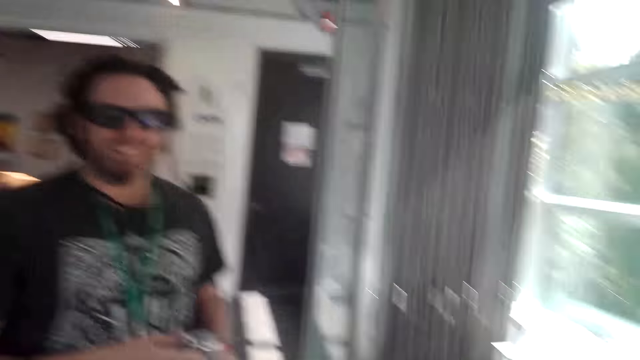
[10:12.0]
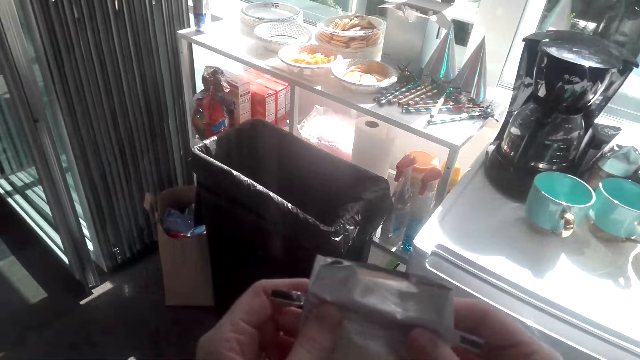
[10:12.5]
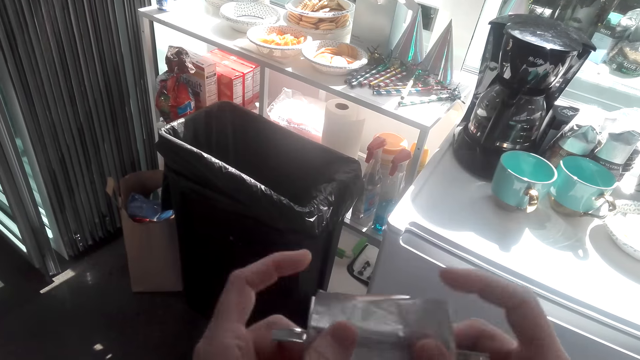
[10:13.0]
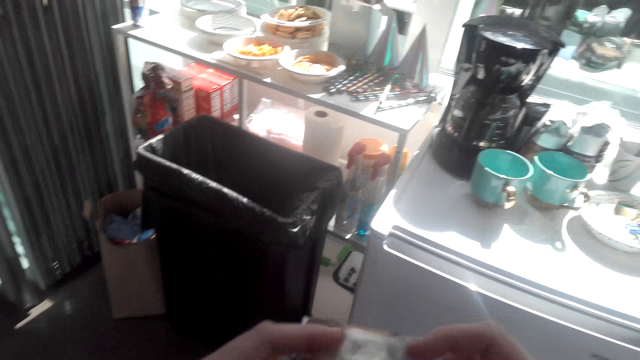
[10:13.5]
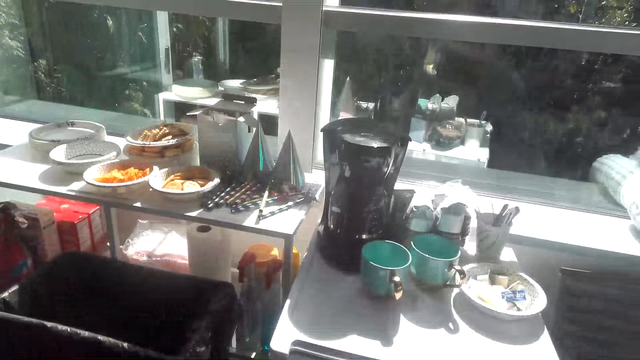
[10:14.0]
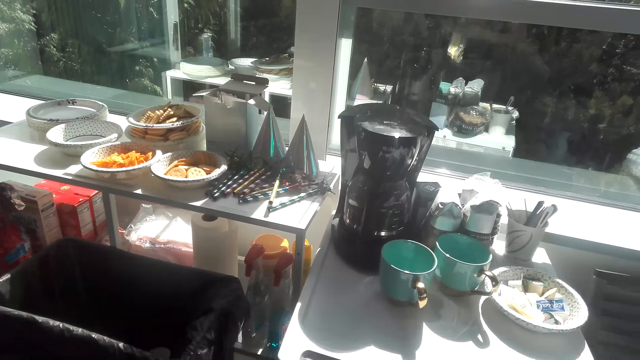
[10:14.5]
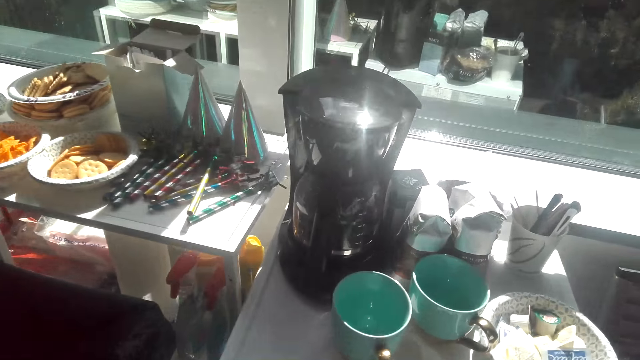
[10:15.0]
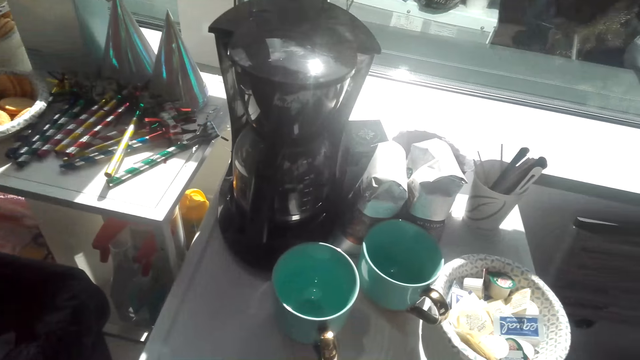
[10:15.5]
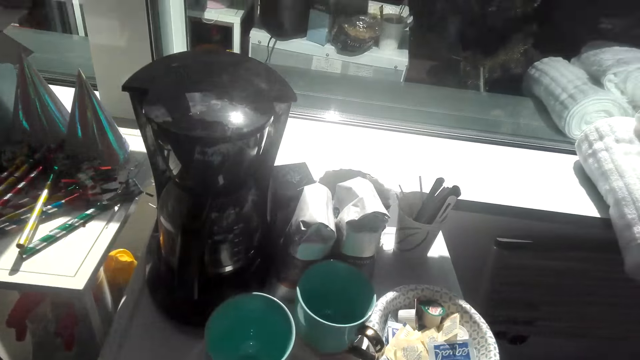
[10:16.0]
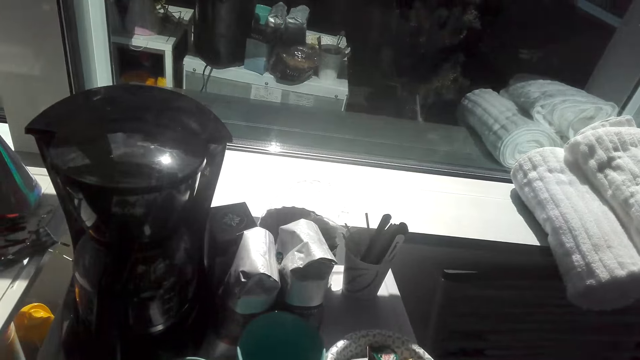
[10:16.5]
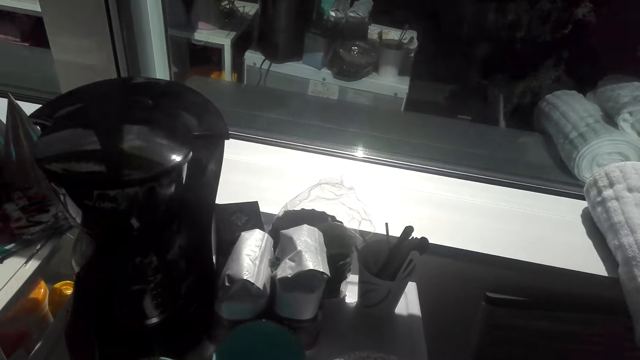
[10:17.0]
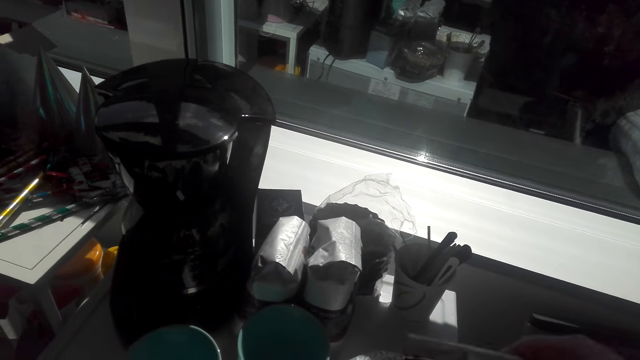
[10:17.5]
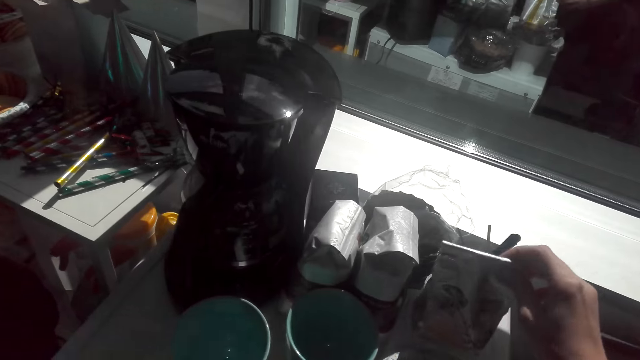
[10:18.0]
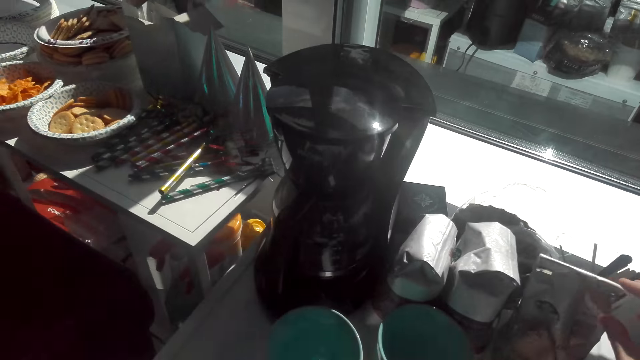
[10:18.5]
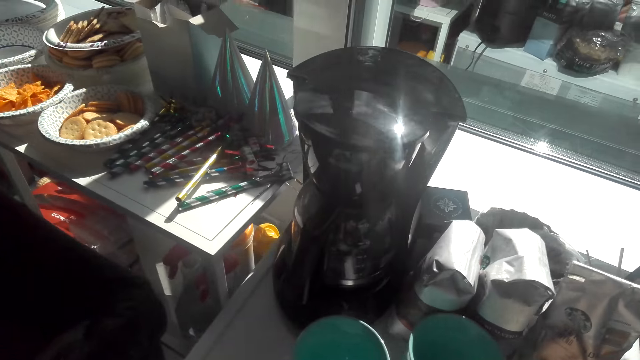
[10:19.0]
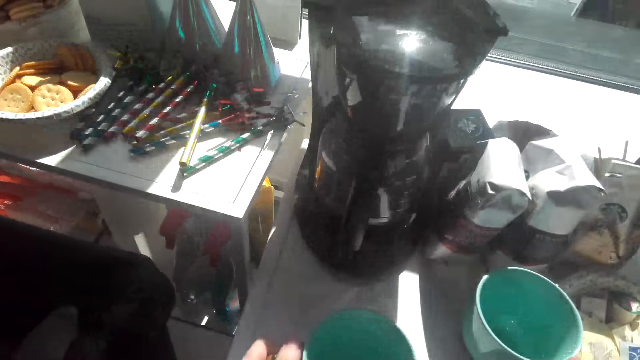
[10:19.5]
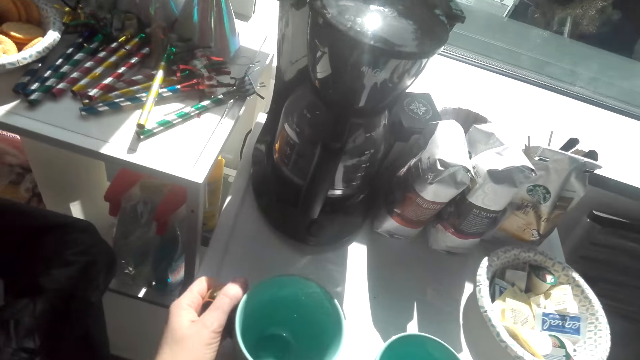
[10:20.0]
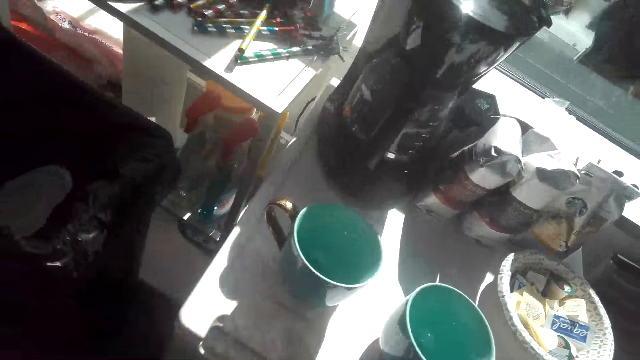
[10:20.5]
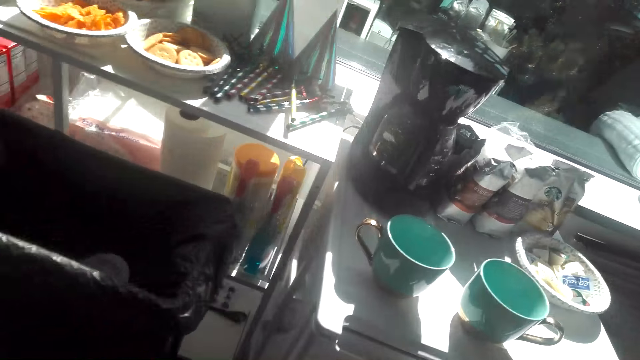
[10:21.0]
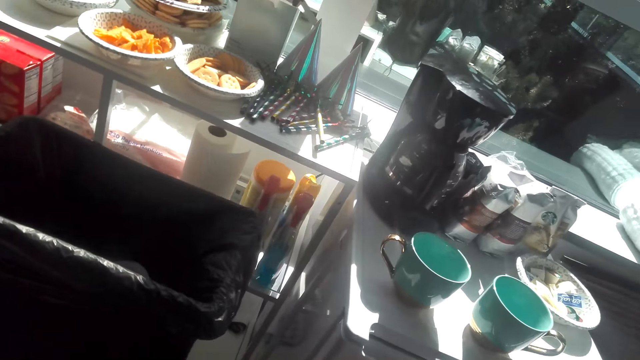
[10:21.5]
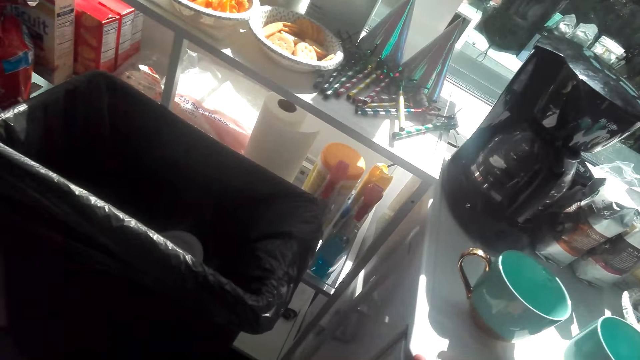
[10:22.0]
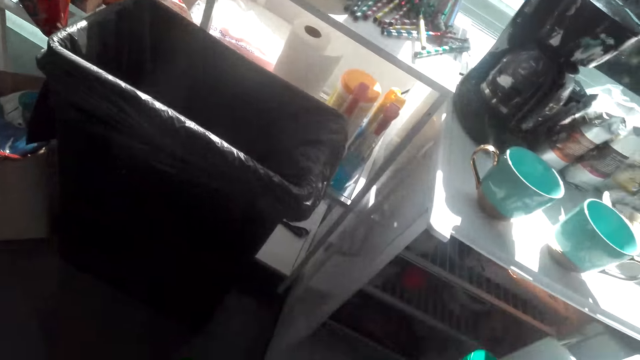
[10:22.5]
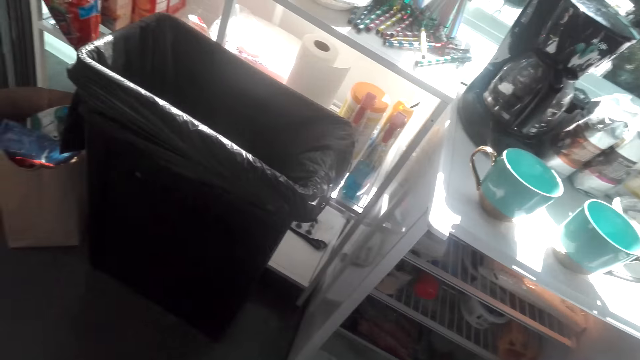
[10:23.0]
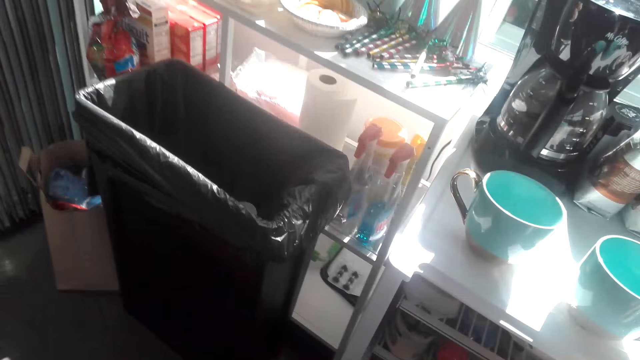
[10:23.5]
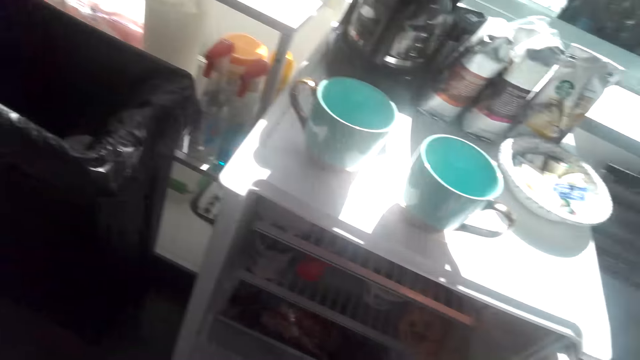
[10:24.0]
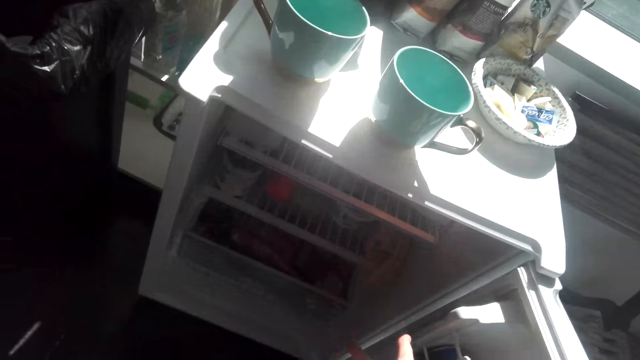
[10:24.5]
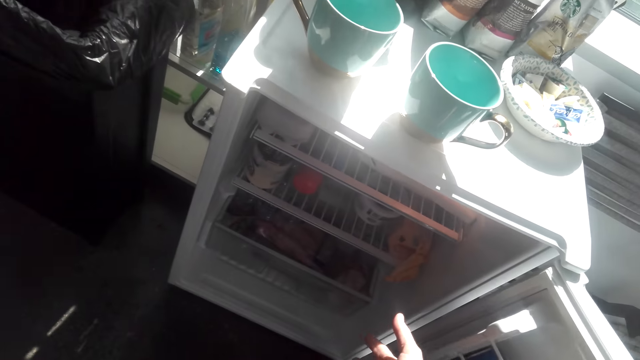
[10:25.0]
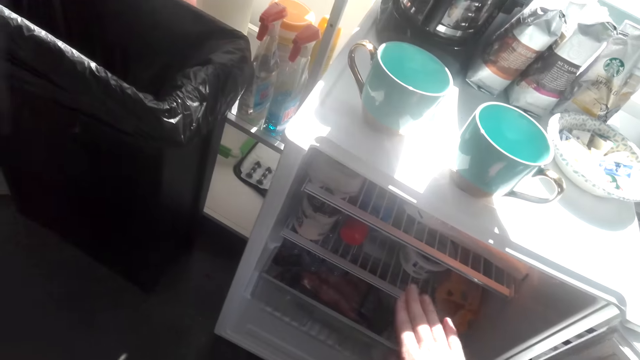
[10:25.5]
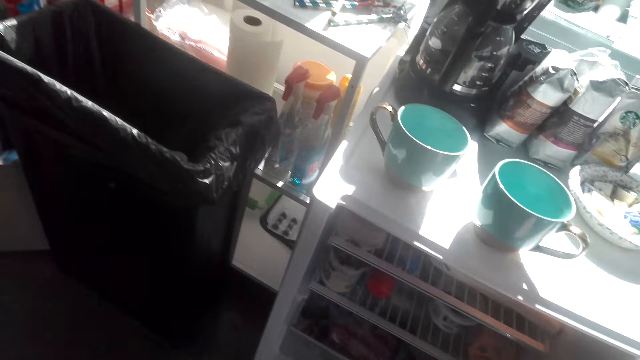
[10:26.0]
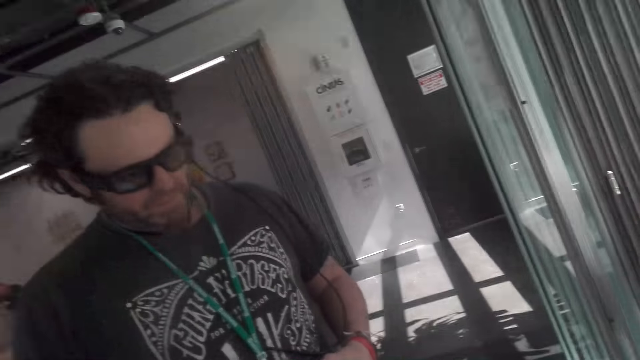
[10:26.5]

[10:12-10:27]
The camera wearer closes the coffee packet and folds the packet. They put the coffee packet on the table. They take the mugs on the table and push the cups. They open the fridge and talk to a man.

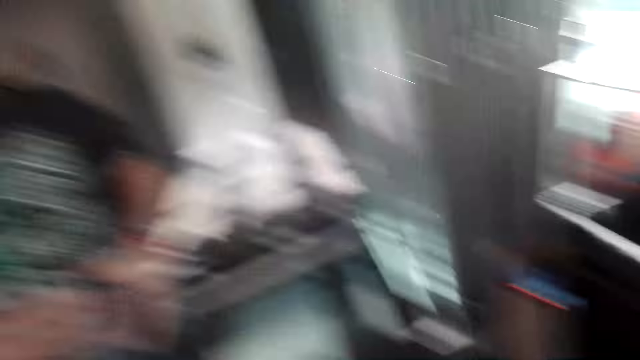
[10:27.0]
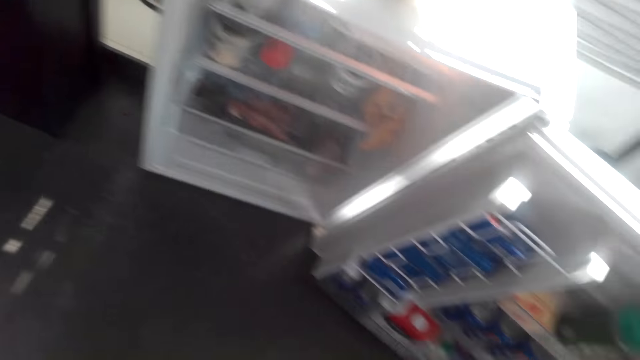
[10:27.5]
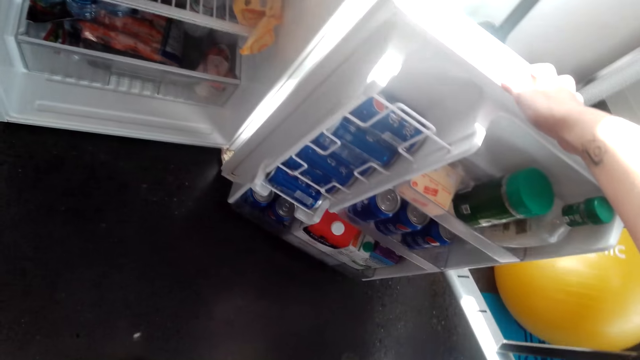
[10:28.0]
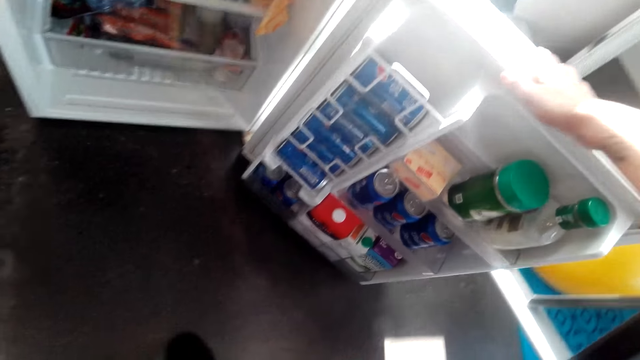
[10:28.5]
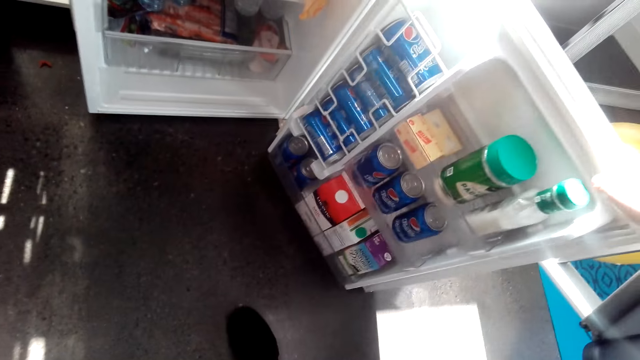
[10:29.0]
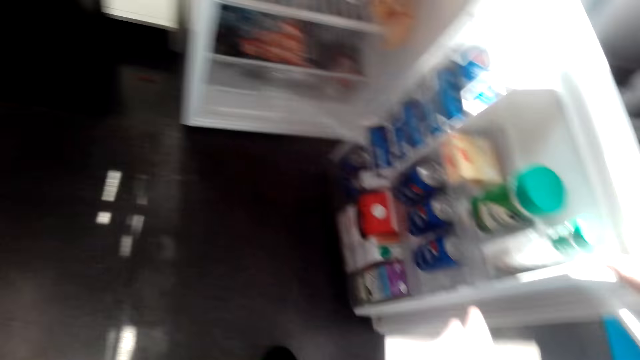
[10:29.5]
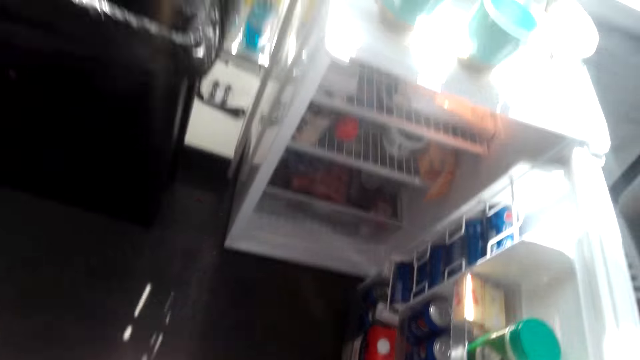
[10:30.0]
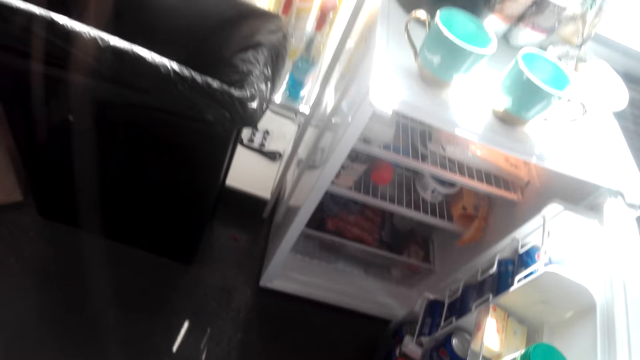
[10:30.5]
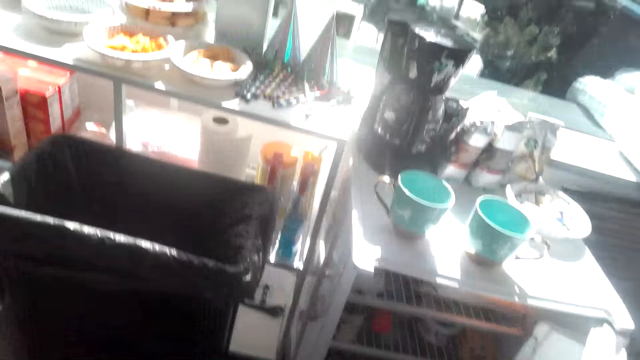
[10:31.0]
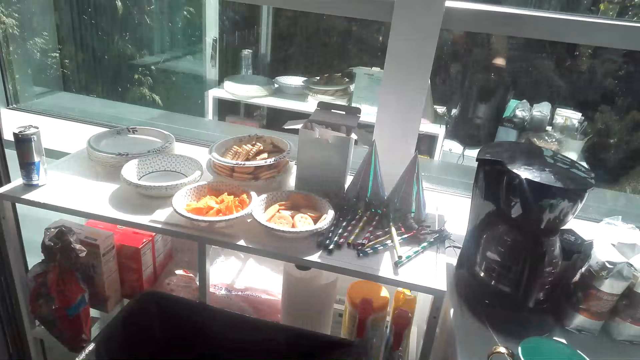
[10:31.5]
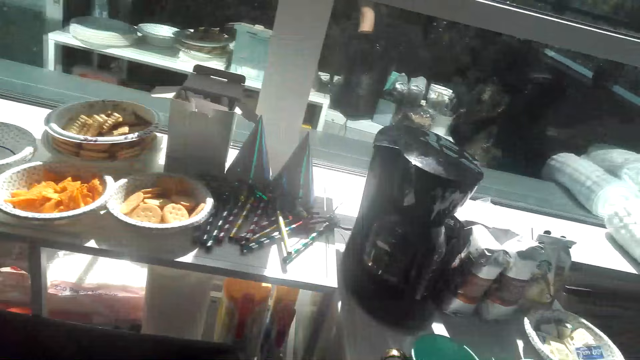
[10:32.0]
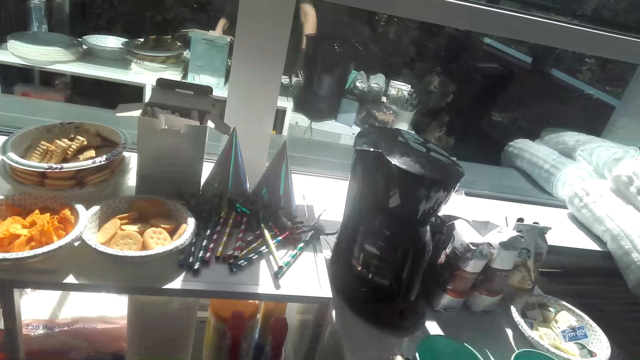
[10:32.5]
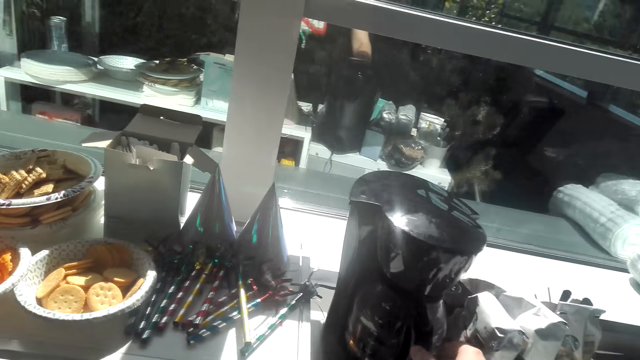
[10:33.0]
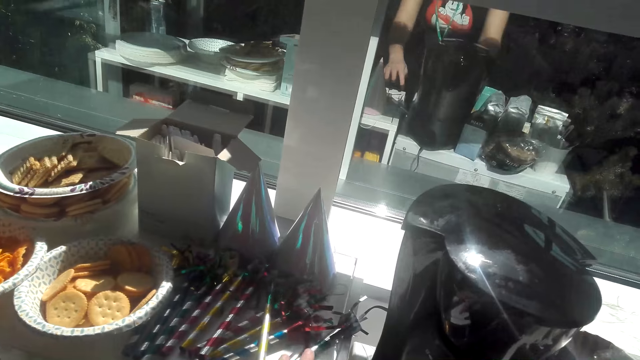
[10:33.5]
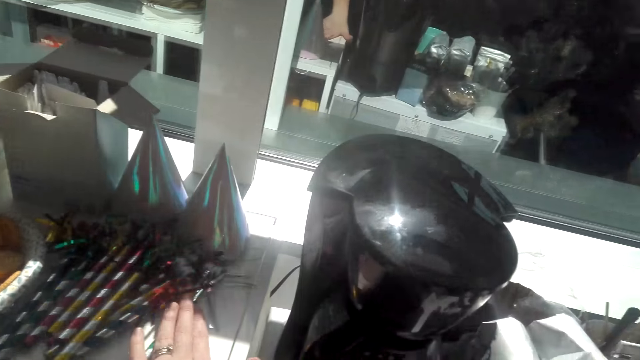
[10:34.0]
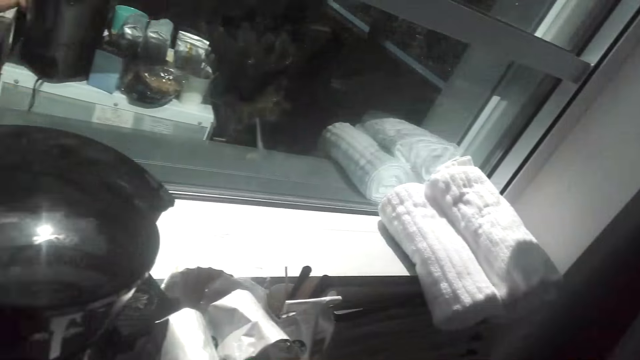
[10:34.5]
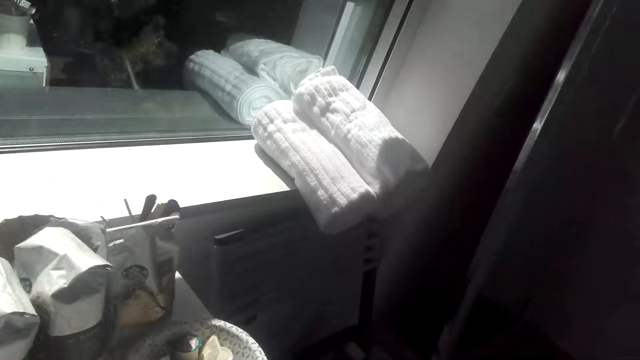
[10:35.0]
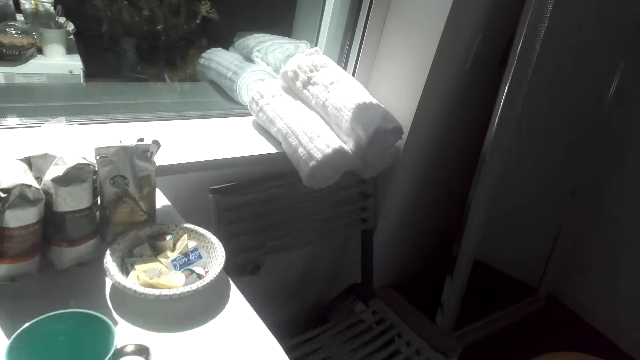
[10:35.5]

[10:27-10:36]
The camera wearer closes the fridge.
